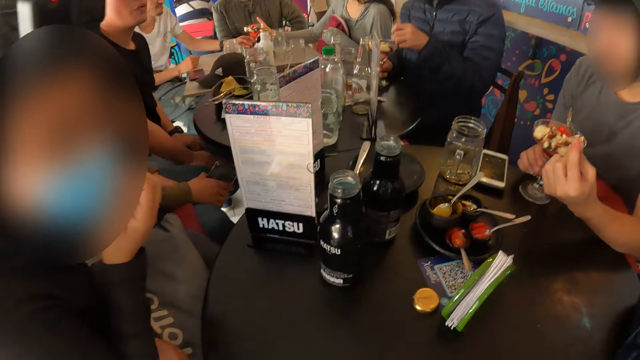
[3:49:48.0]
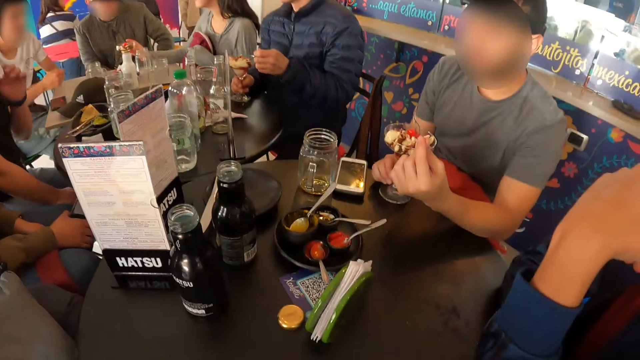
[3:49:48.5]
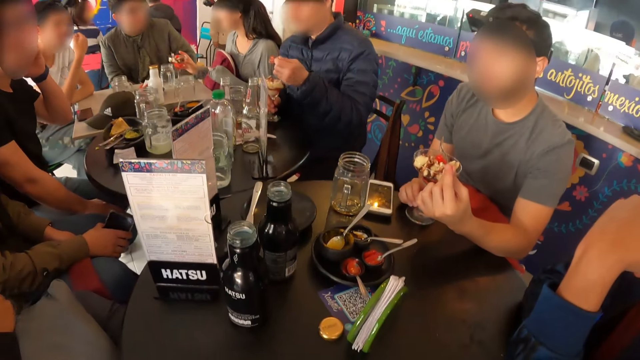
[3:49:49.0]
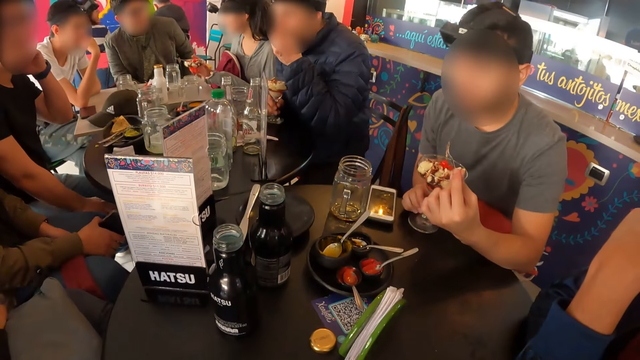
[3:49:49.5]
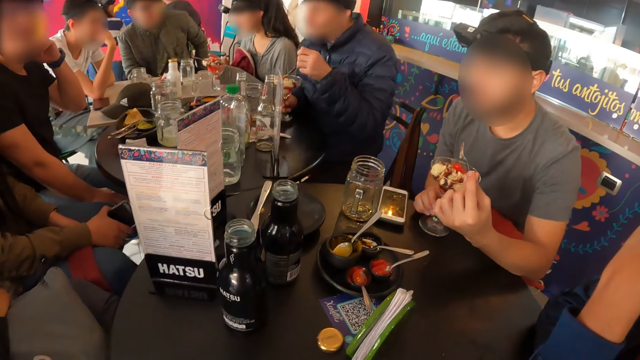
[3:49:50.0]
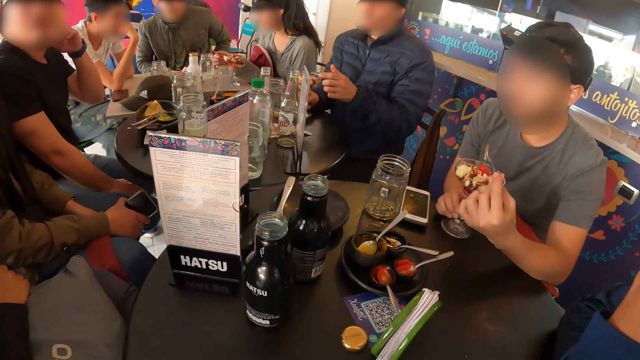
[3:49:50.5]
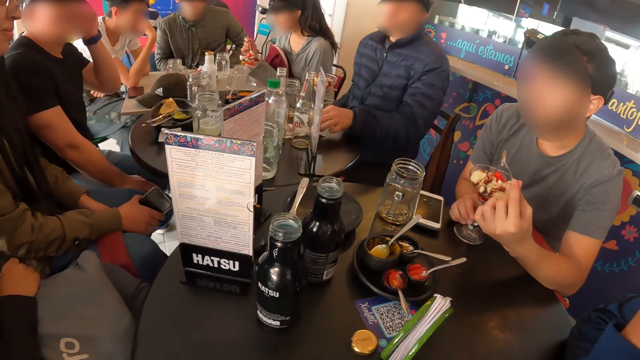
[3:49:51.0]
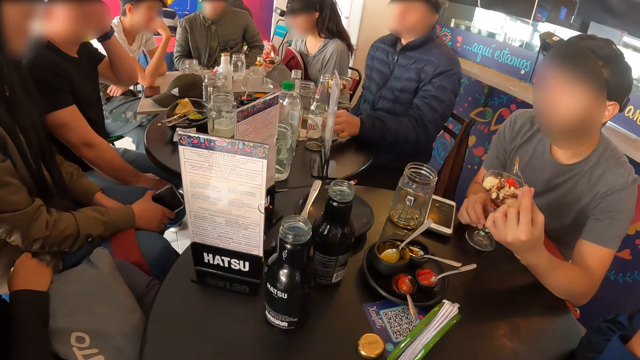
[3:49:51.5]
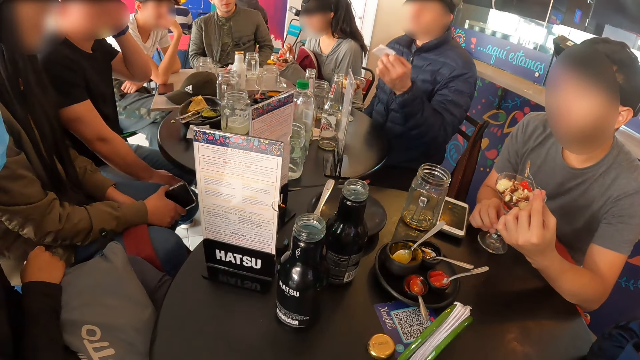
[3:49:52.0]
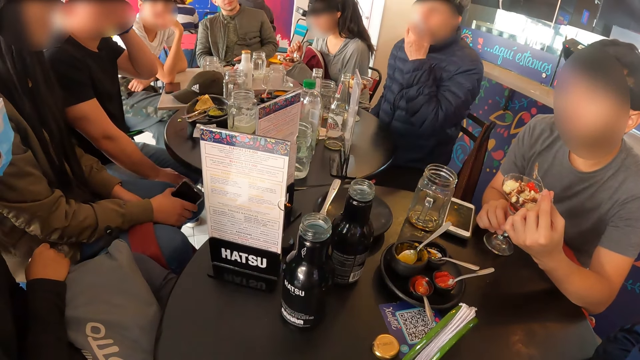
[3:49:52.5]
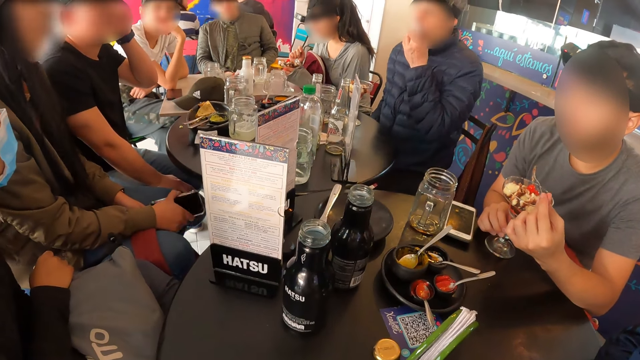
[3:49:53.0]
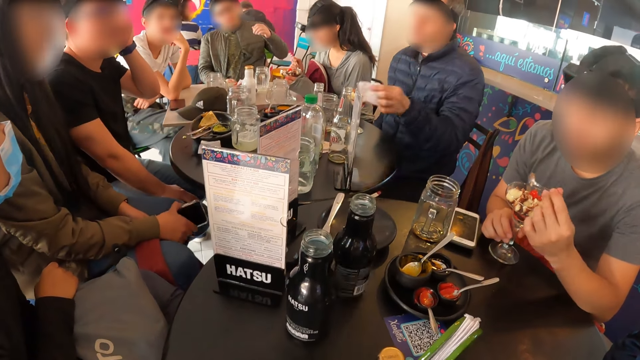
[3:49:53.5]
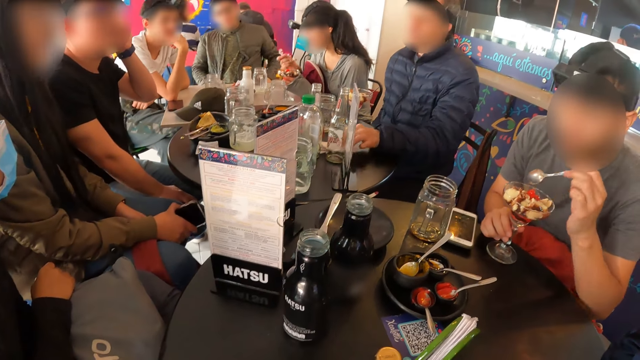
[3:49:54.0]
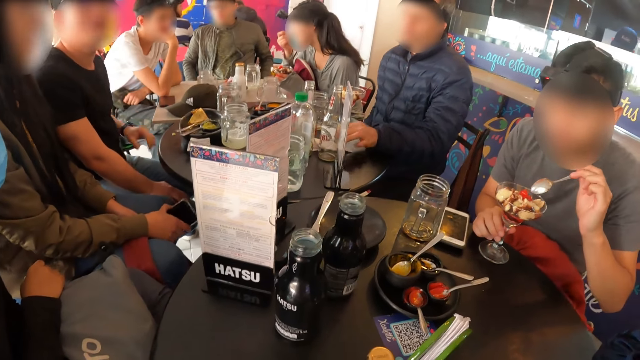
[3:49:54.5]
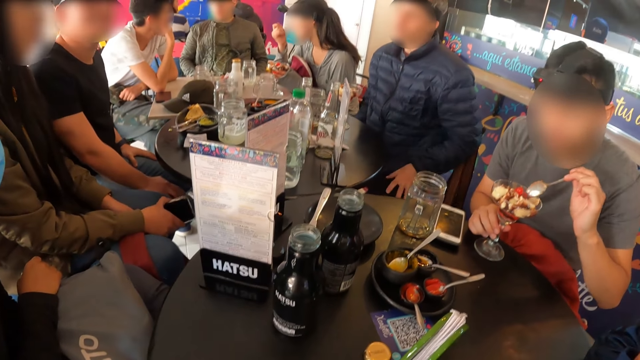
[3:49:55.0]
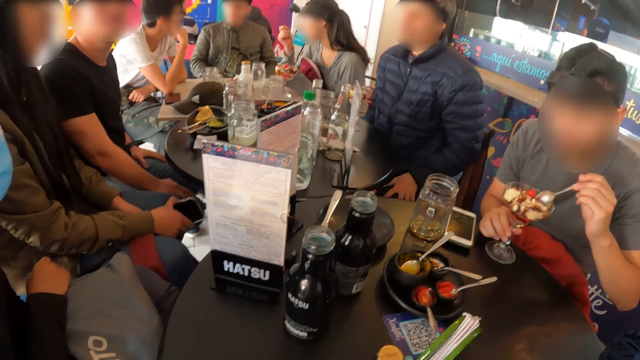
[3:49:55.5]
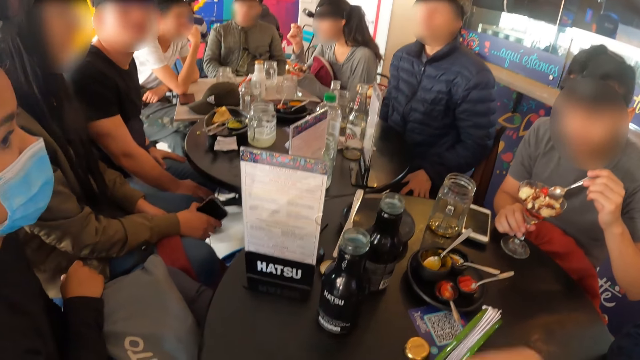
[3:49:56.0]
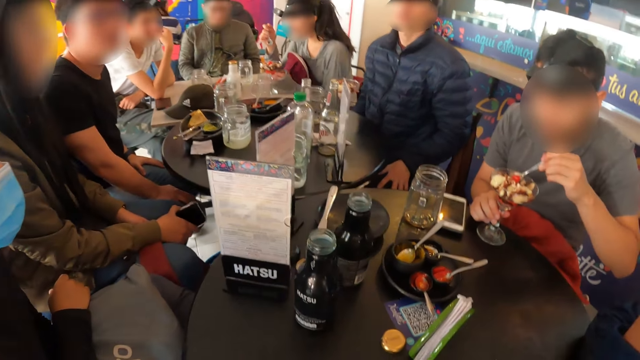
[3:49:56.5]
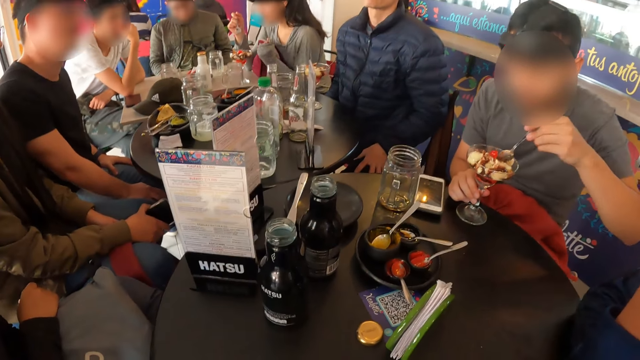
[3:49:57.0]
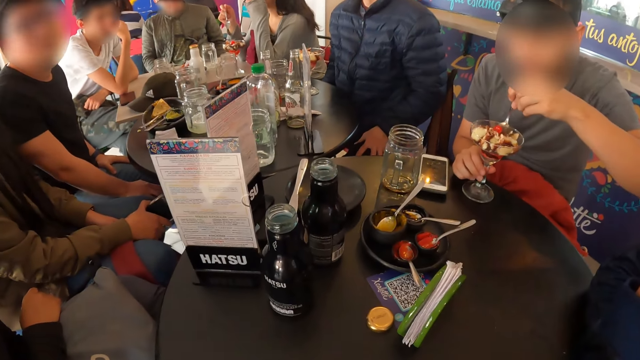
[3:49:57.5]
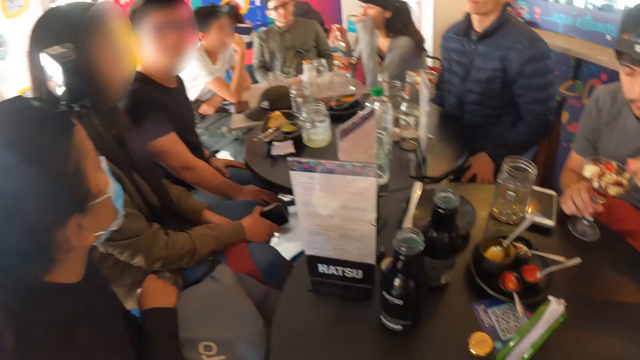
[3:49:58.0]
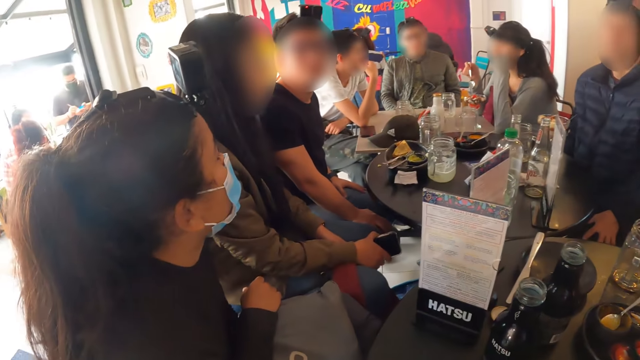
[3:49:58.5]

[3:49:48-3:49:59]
A woman touches a facemask on her face with her right hand. Another woman moves the ice cream cup on the table with her right hand. A man scratches his neck with his left hand. Another man touches his face with his right hand. A third man eats the ice cream on the spoon in his left hand. The second woman places her left hand on the ice cream cup. The camera wearer moves around. The second woman picks a spoon from the ice cream cup with her right hand. The third man places the spoon in the cup of ice cream with his left hand. The first man touches his face with his left hand. The third man picks a serviette from the table with his left hand. The second woman picks a spoonful of ice cream with her right hand. The third man wipes his mouth with the serviette in his left hand and places the serviette on the table with his left hand. The second woman eats the ice cream on the spoon in her right hand. A fourth man picks a spoonful of ice cream with his left hand. The second woman touches her face with her left hand.

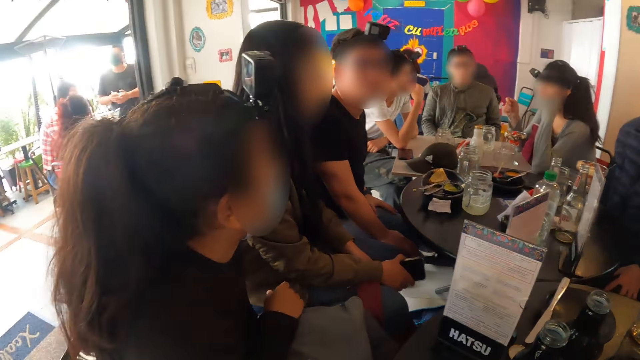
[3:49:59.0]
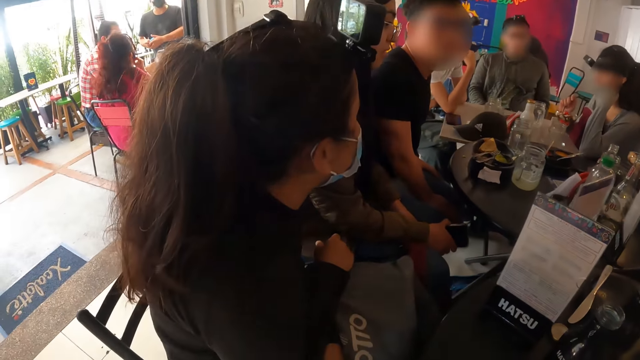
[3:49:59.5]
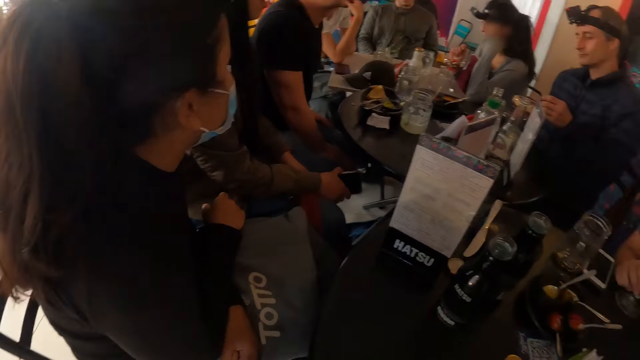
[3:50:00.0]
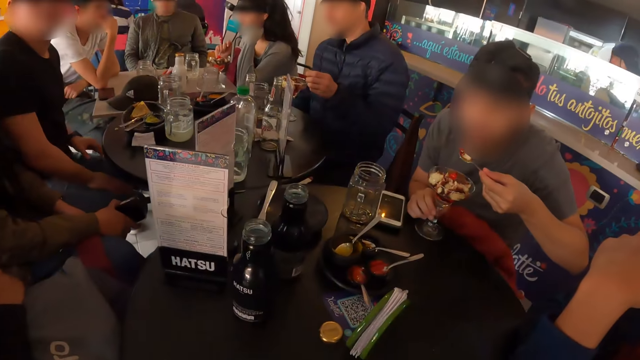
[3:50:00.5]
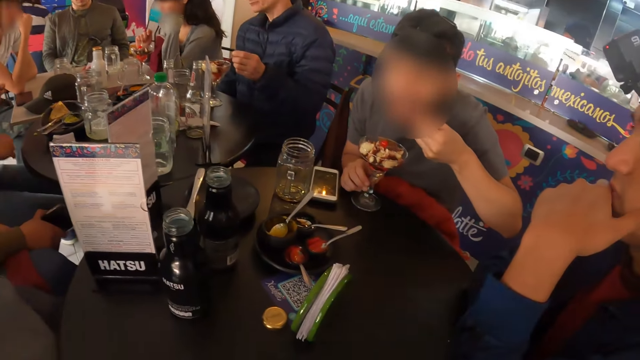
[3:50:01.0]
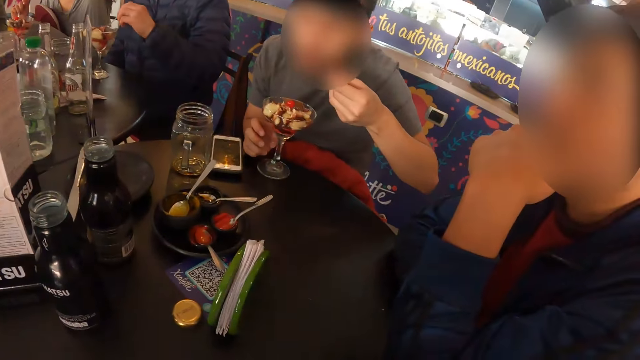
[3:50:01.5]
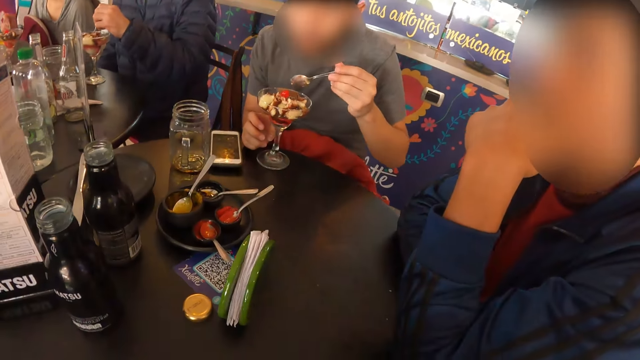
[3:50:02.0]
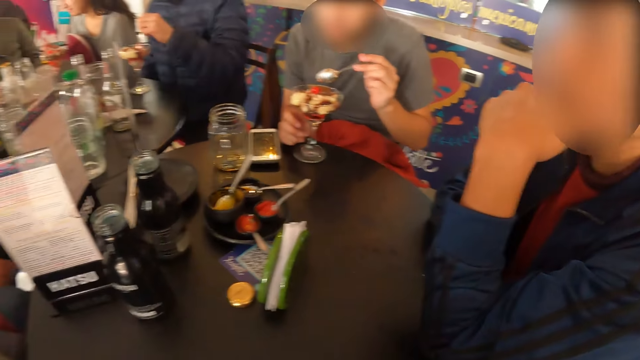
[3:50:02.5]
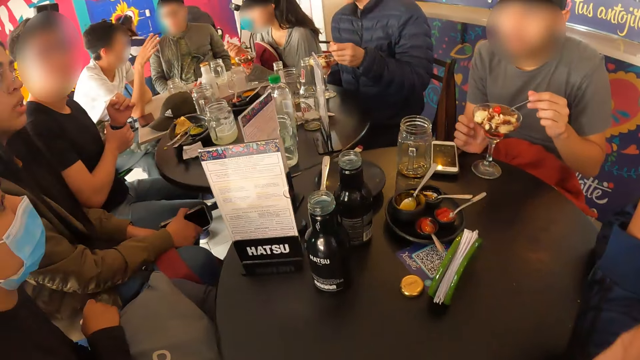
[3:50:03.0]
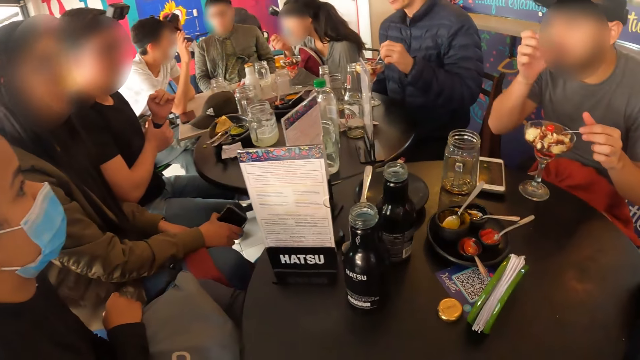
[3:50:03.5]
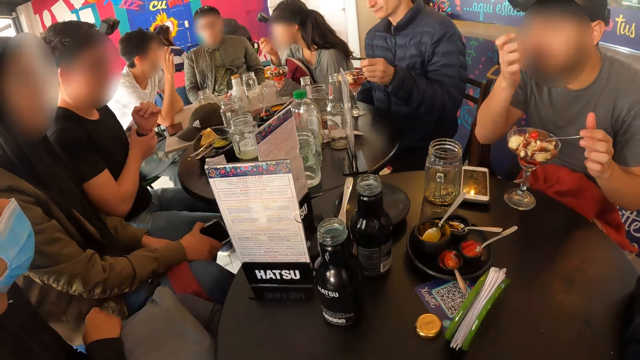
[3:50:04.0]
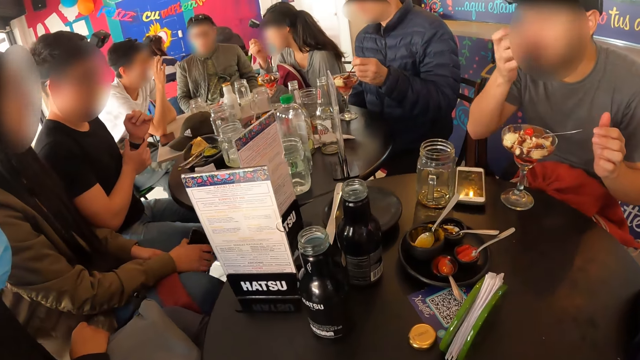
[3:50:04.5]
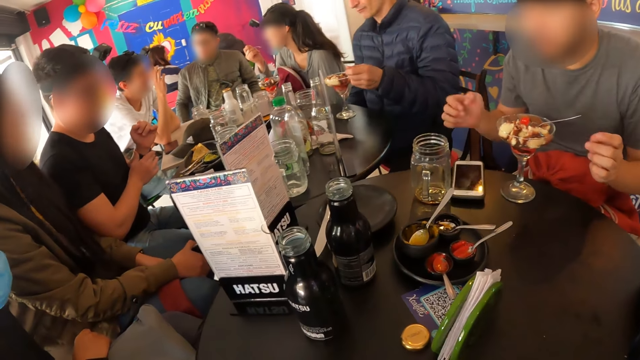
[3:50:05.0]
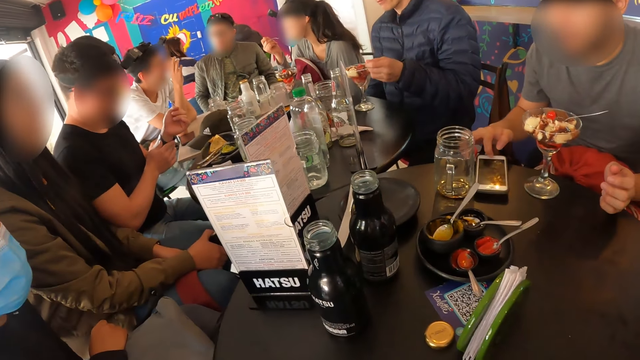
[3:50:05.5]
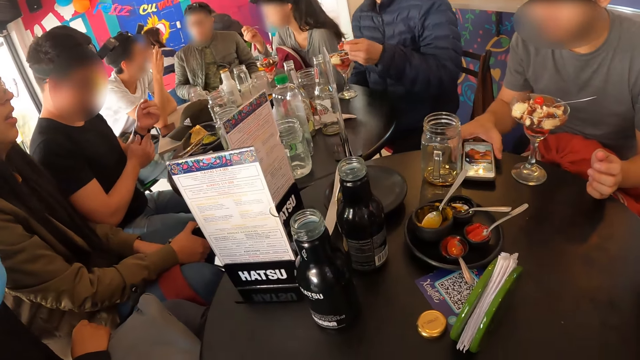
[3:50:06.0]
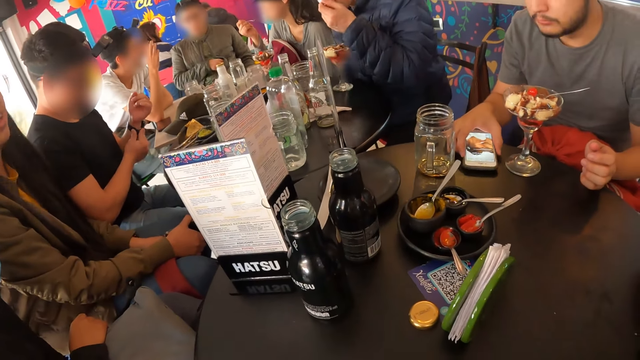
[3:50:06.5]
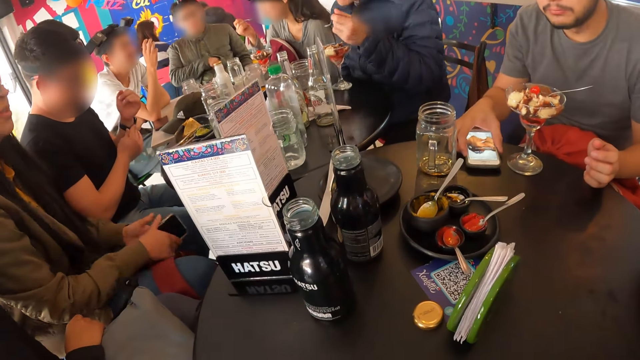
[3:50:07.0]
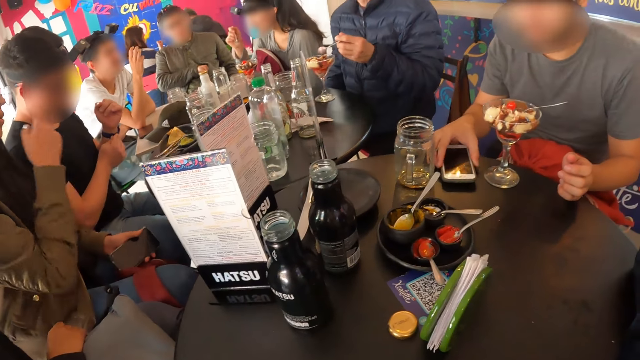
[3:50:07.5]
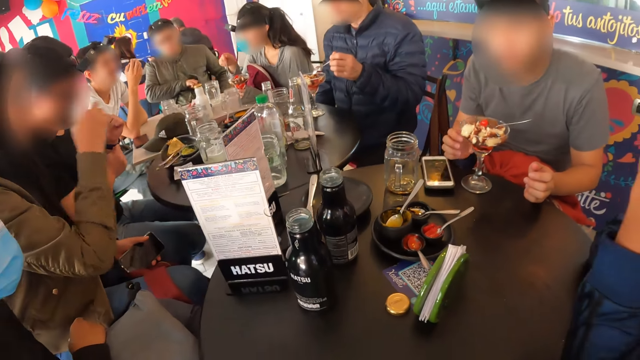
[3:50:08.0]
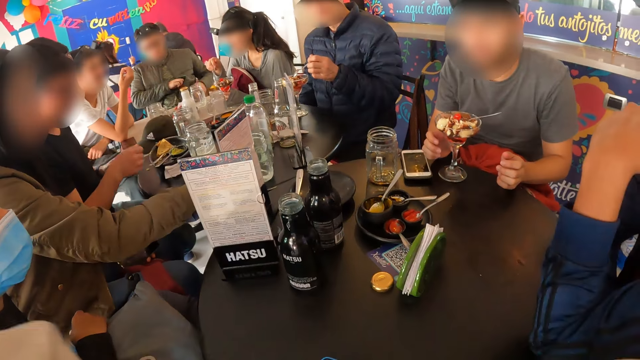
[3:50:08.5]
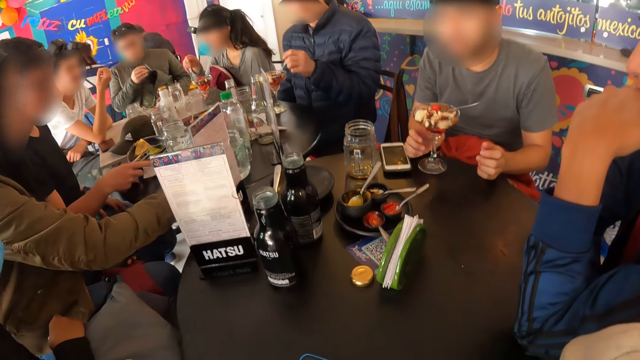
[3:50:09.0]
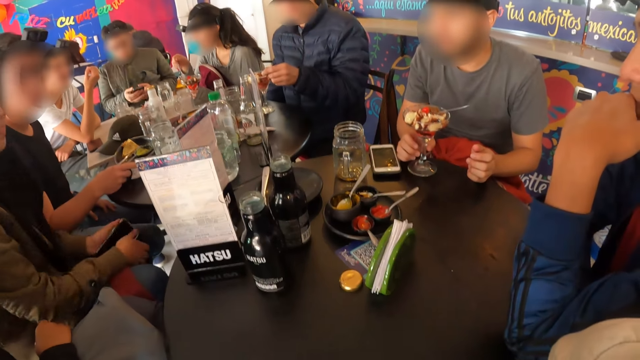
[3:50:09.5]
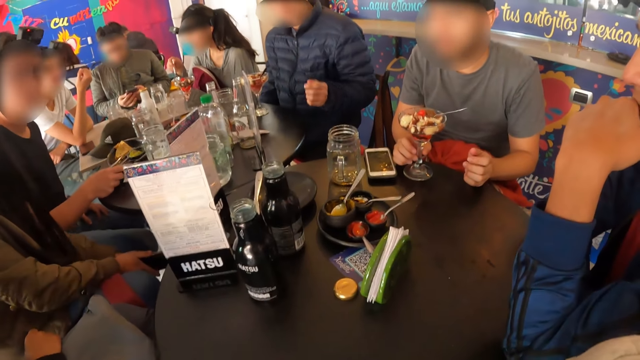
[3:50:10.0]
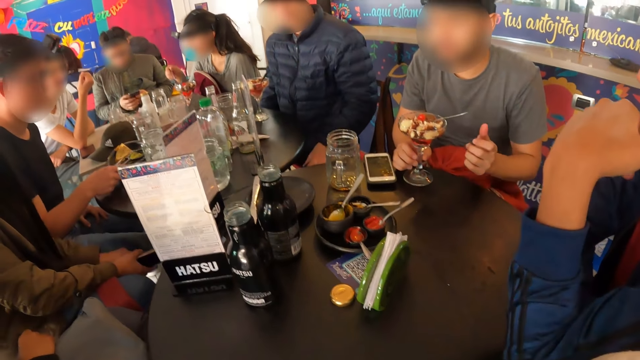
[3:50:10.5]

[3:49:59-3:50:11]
A man picks the spoon from the cup of ice cream with his left hand. Another man eats the ice cream on the spoon in his left hand. A woman places her left hand on the ice cream cup and picks a spoonful of ice cream with her right hand. A third man adjusts a watch strap on his left hand with his right hand. A fourth man gesticulates with his right hand. The camera wearer touches her face with her right hand. The first man picks a spoonful of ice cream with his left hand. The woman eats the ice cream on the spoon in her right hand. The second man touches his face with his right hand, operates the phone on the table with his right hand, and moves the phone on the table with his right hand. A fifth man touches a jacket with his right hand. The first man eats the ice cream on the spoon in his left hand. Another woman passes the phone in her right hand to her left hand, touches a pair of glasses on her face with her right hand, and moves a cup of juice on the table with her right hand. The third man moves a plate on the table with his right hand. The fifth man brings out a phone from the jacket pocket with his right hand. The first man places the spoon in the cup of ice cream with his left hand. The second man places his right hand on the cup of ice cream. The second woman passes the phone in her left hand to her right hand. The fifth man operates the phone in his hands.
